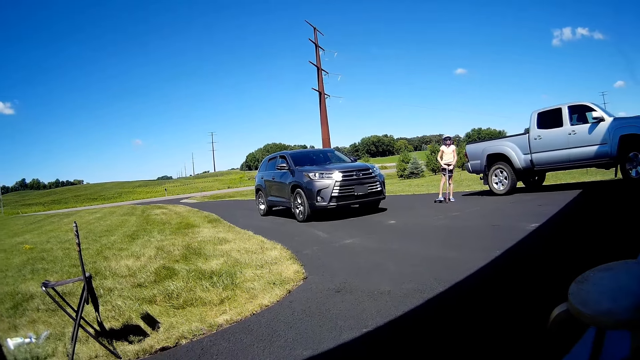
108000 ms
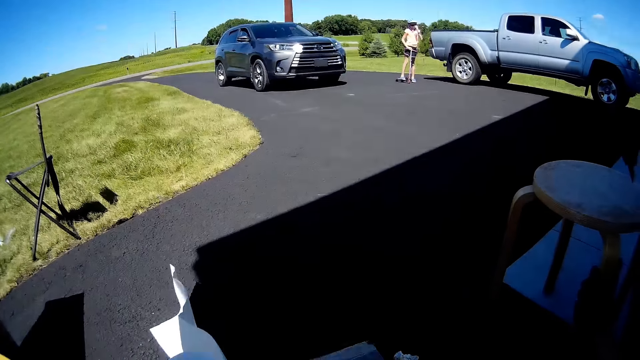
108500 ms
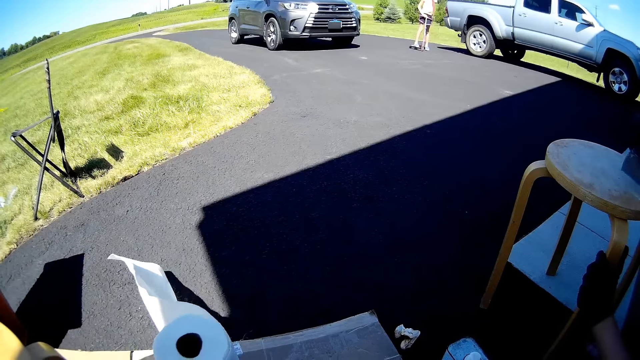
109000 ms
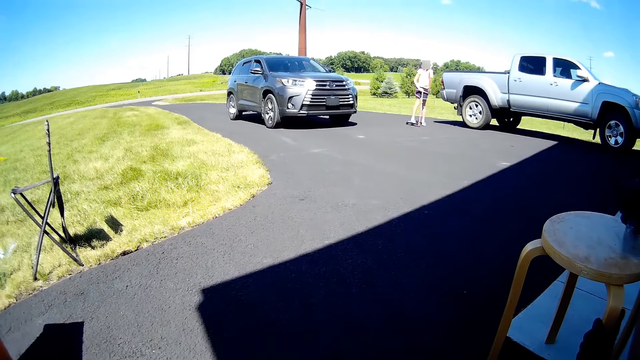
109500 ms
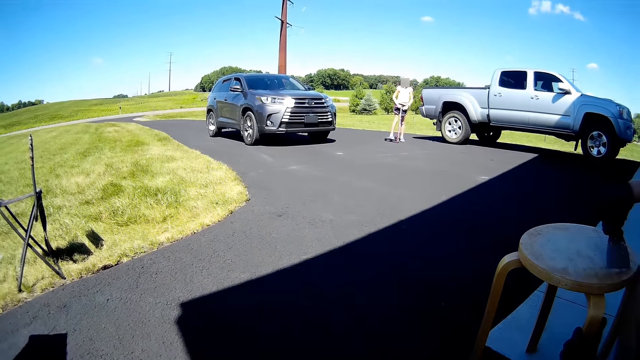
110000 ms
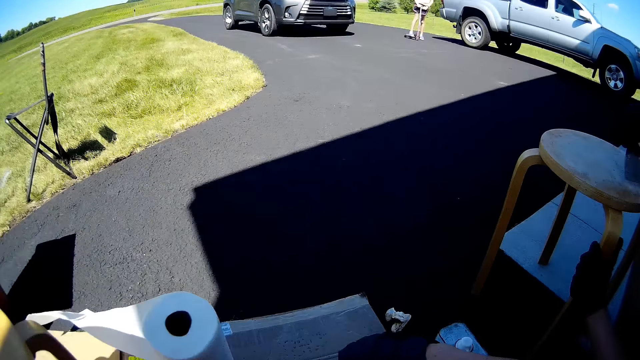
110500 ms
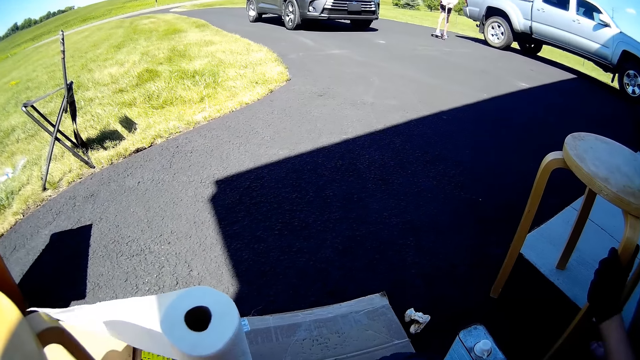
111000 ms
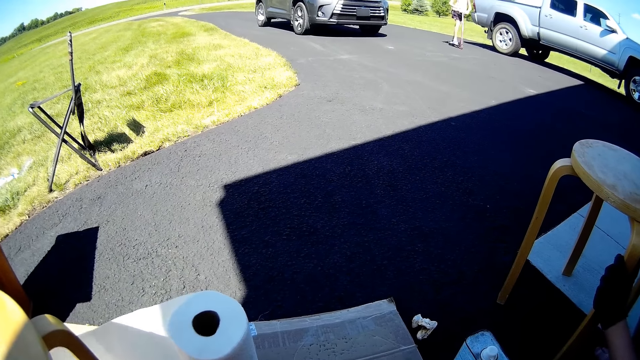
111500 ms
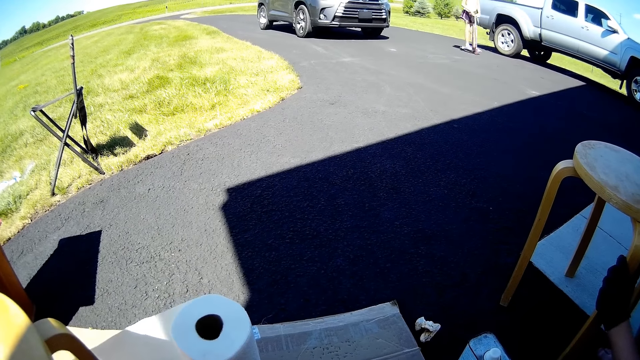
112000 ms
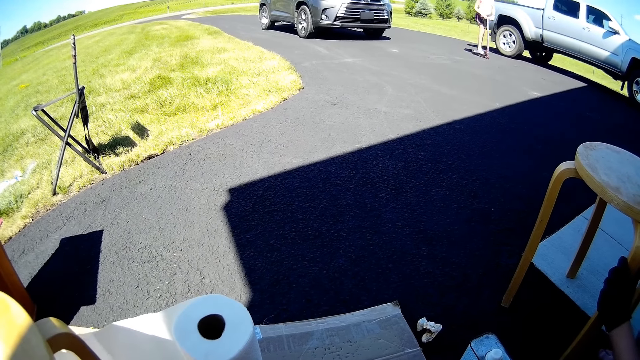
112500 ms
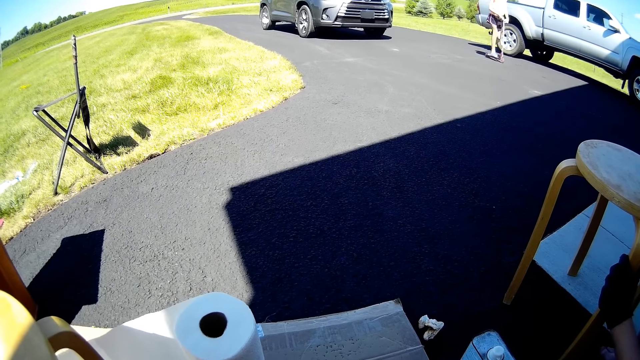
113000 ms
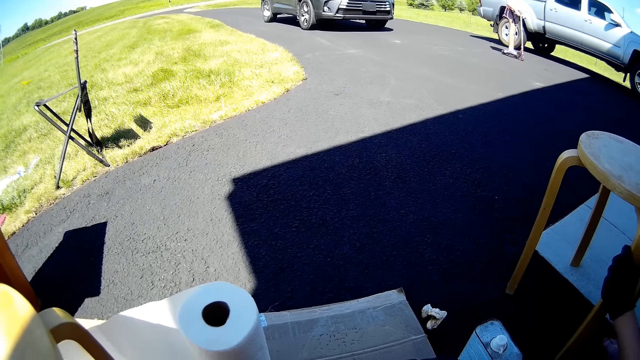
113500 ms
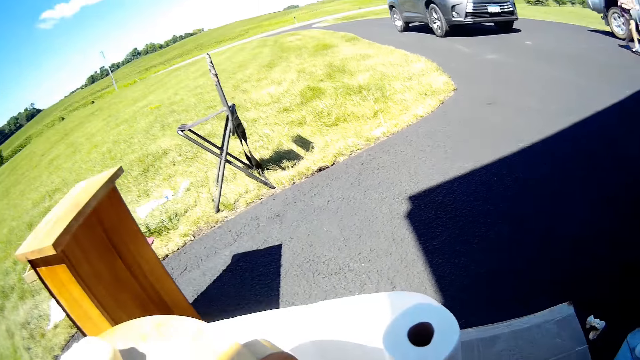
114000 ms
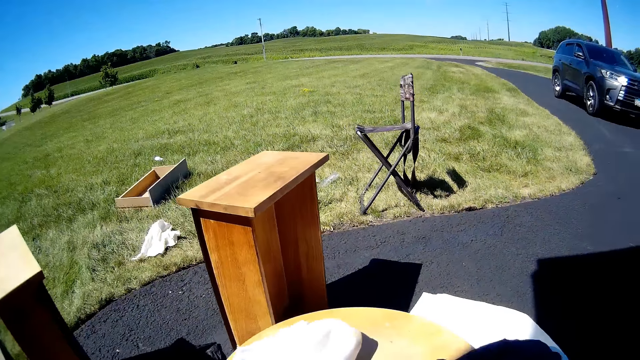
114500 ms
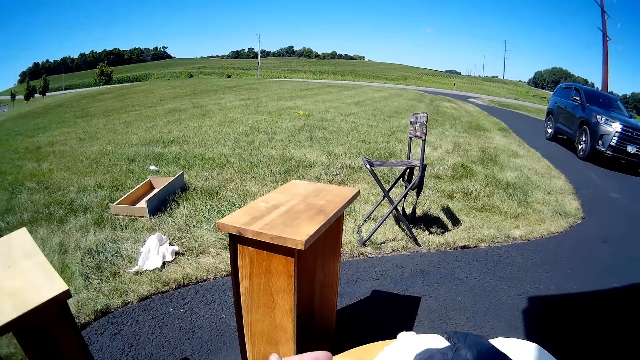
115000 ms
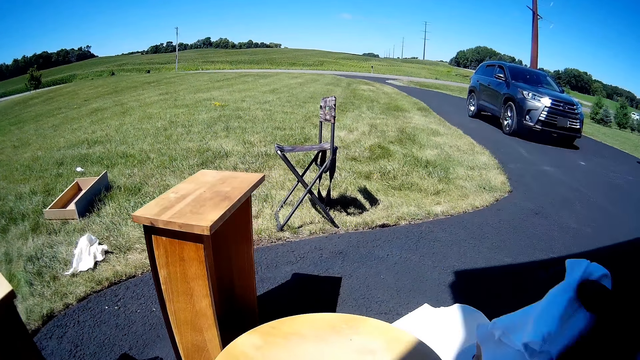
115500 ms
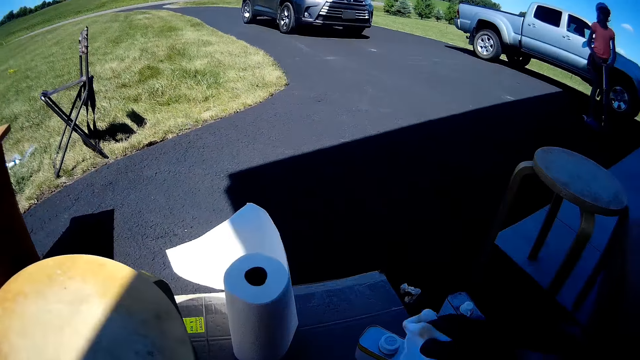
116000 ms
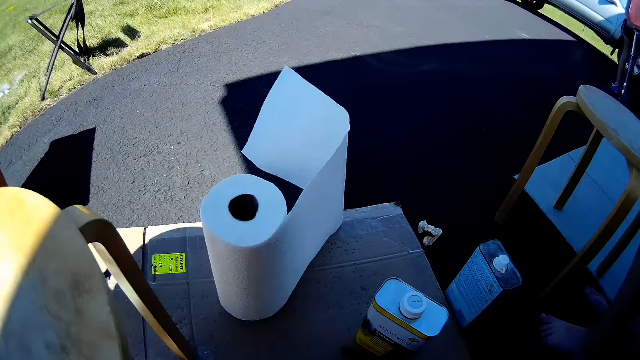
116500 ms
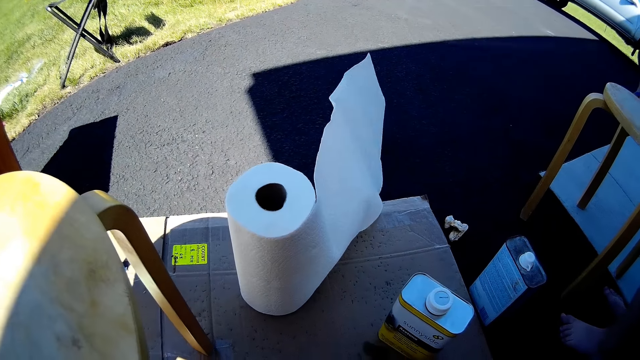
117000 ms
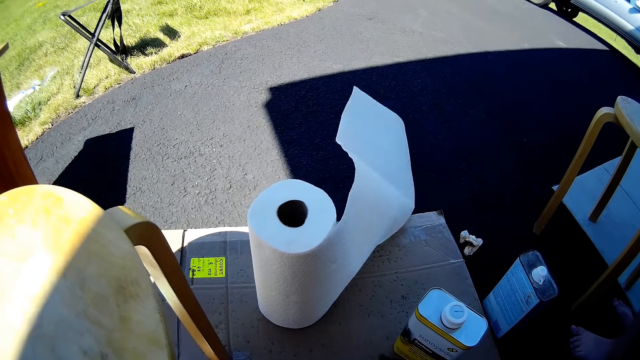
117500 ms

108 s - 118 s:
The camera wearer picks up a wiping cloth and wipes the stool with a fabric.

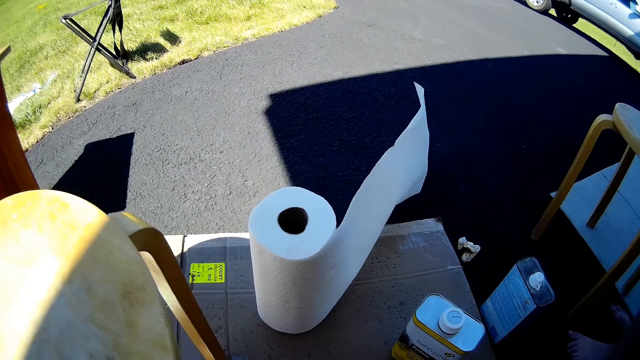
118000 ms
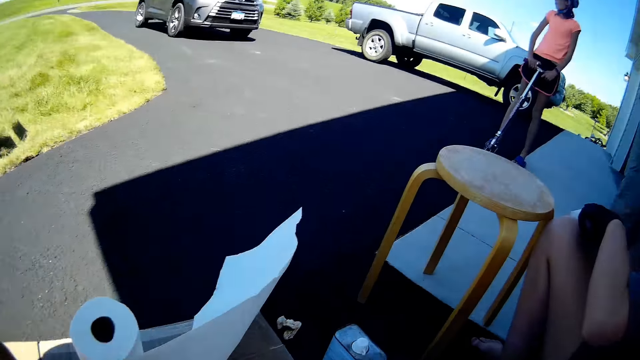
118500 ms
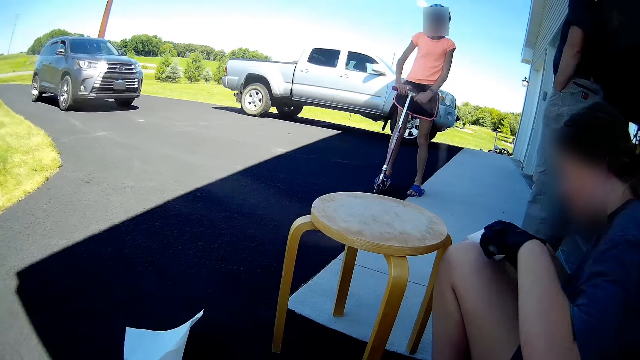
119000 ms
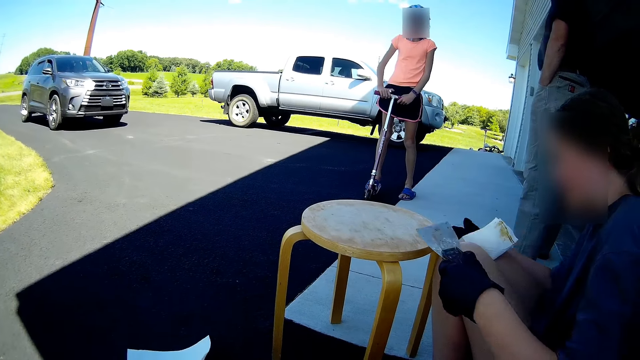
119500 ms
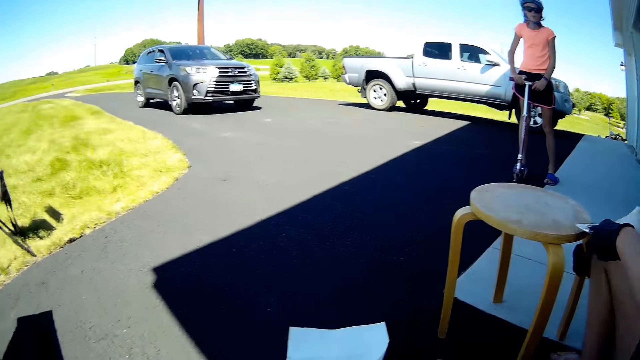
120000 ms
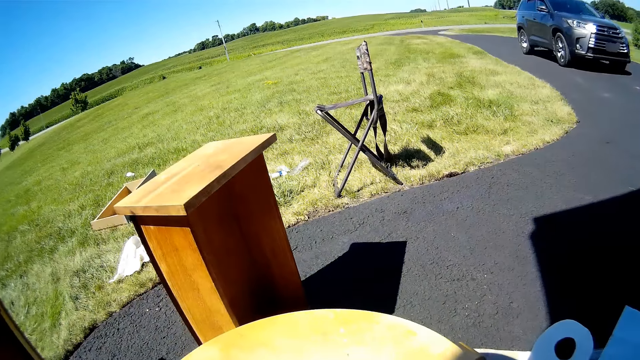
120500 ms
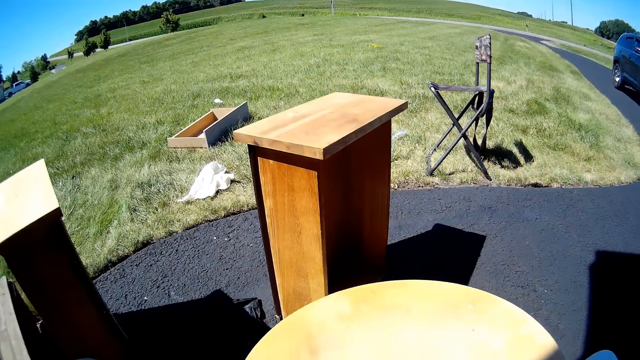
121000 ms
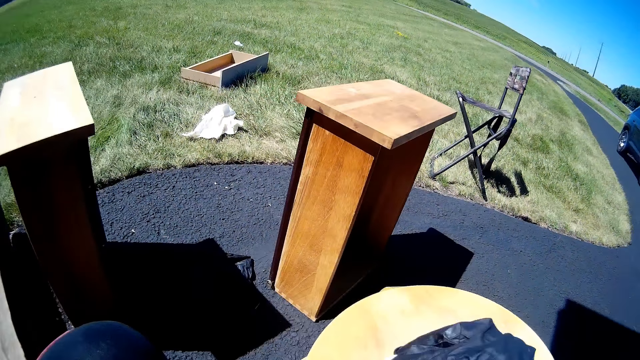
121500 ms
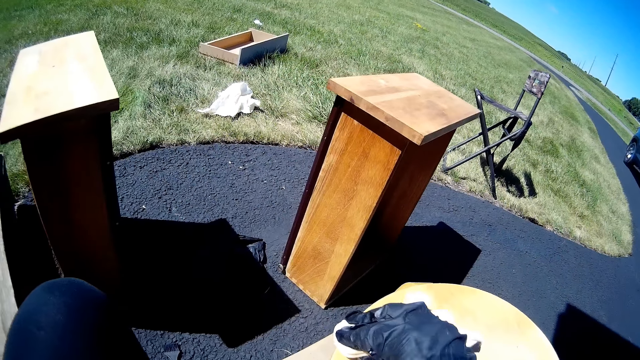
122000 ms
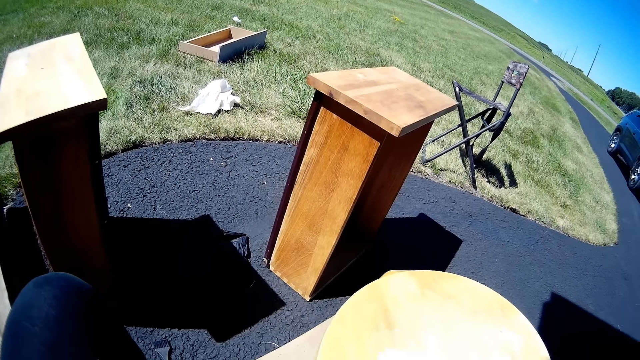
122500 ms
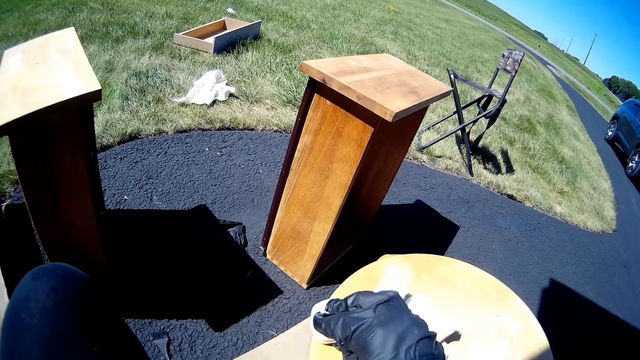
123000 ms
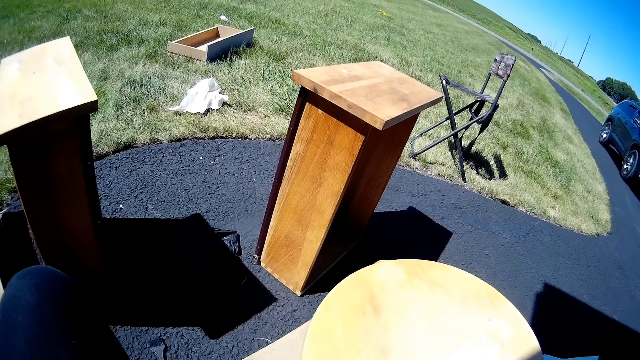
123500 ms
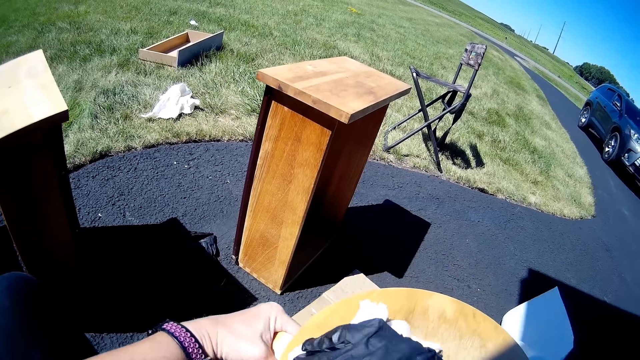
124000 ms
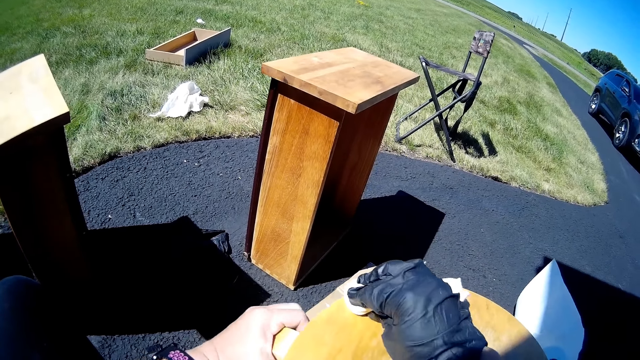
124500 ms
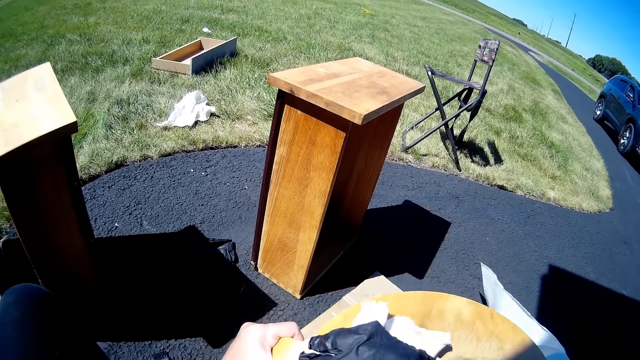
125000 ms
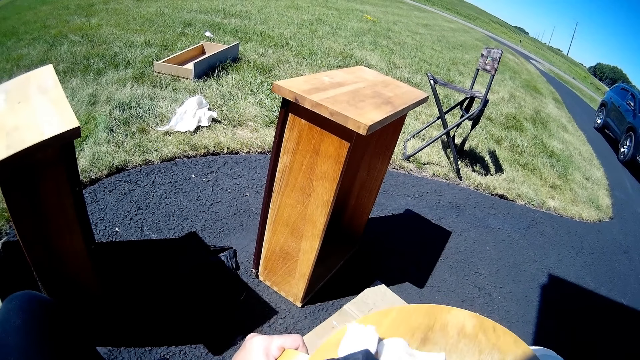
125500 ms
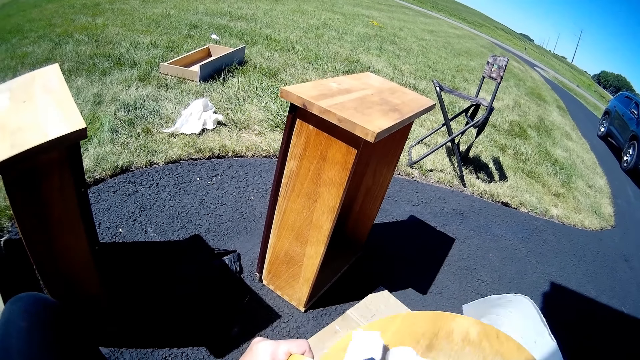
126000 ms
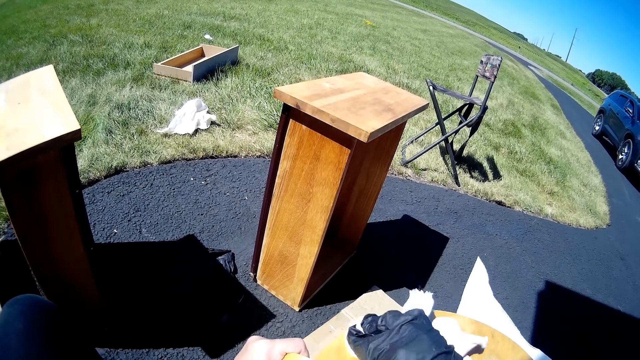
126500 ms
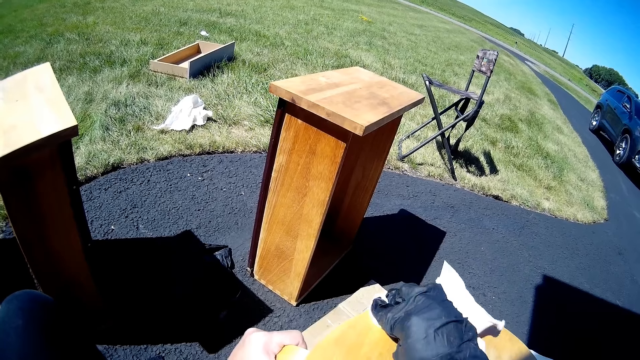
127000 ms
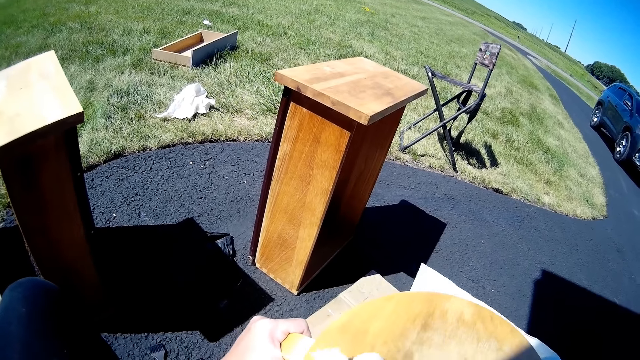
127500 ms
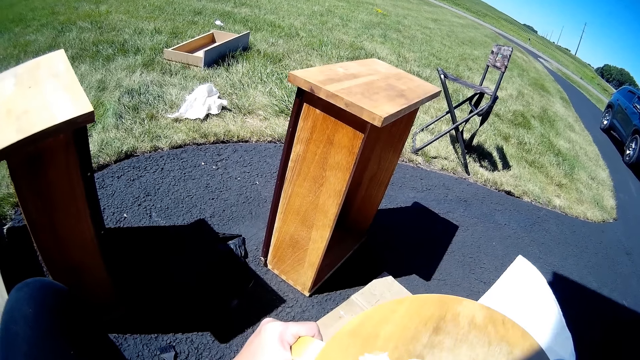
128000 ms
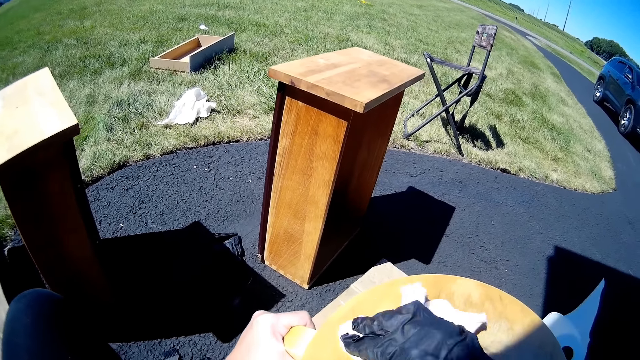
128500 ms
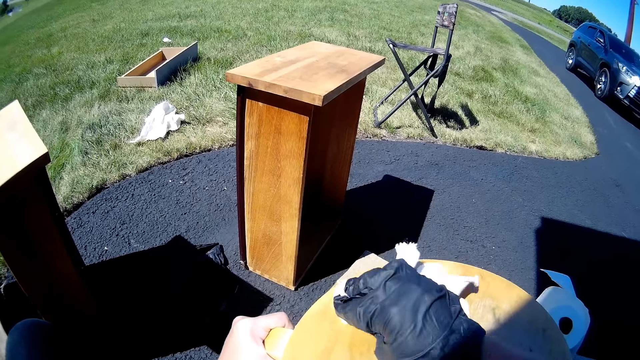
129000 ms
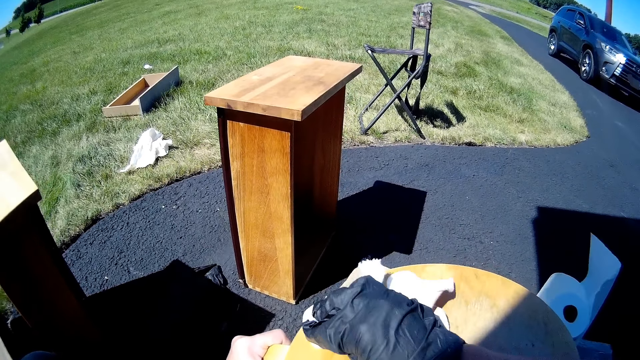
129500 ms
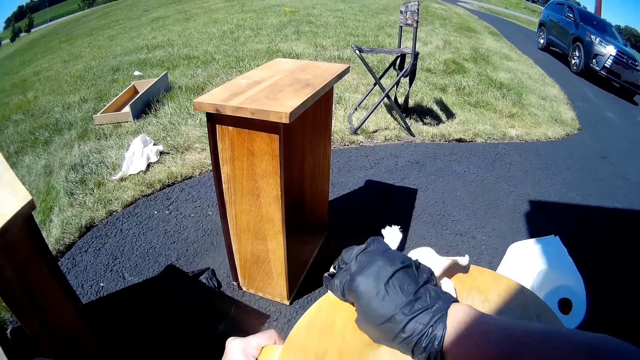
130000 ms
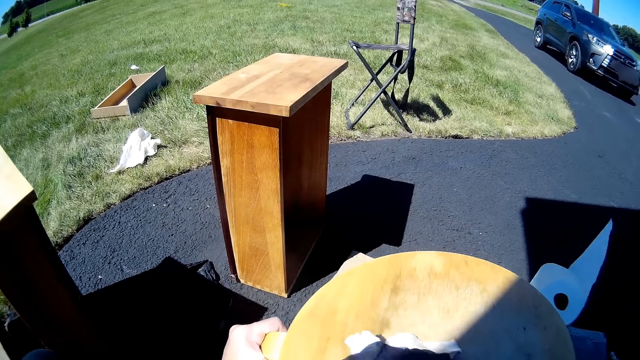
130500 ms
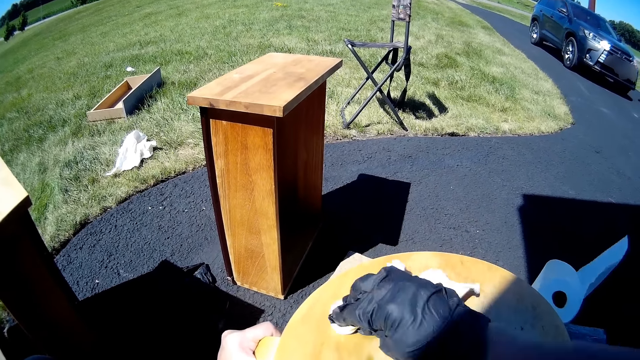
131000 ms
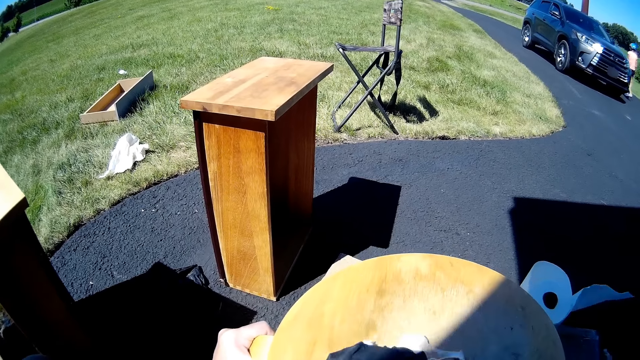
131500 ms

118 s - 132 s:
The man stands at the door. The woman sits on the floor. The girl sits on the scooter. The woman wipes the scraper with a wiping cloth. The camera wearer wipes the stool with the fabric. They apply paint oil to the furniture with the wiping cloth.
